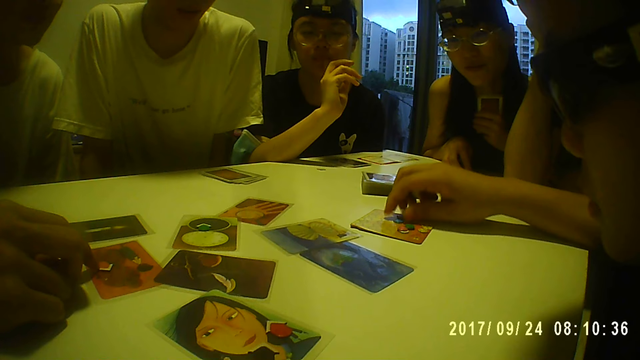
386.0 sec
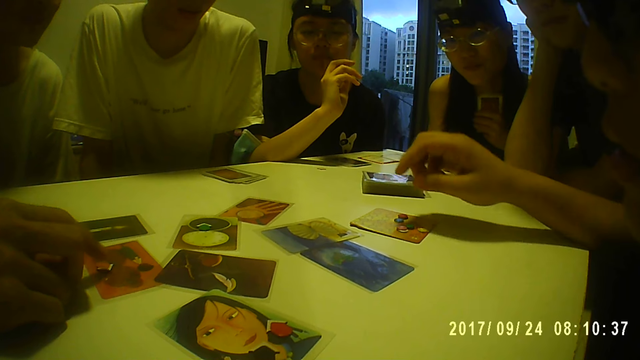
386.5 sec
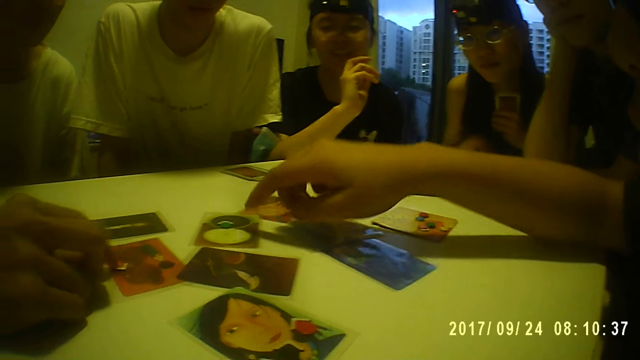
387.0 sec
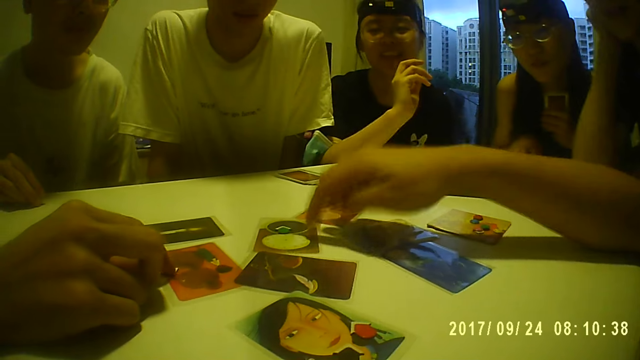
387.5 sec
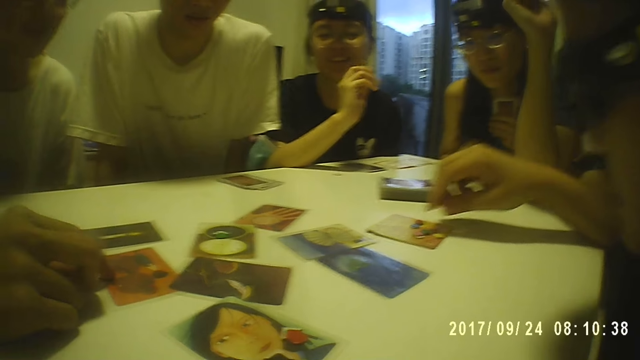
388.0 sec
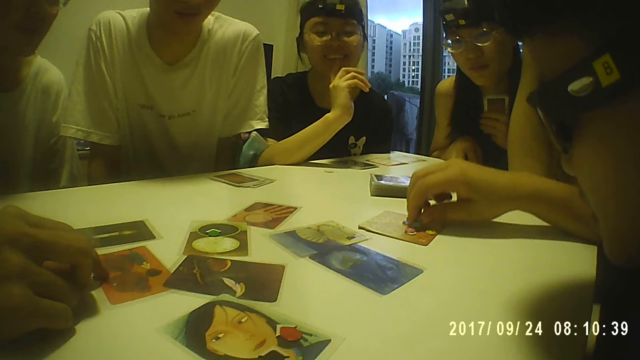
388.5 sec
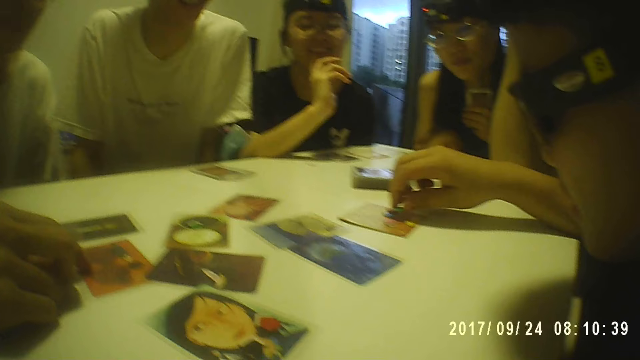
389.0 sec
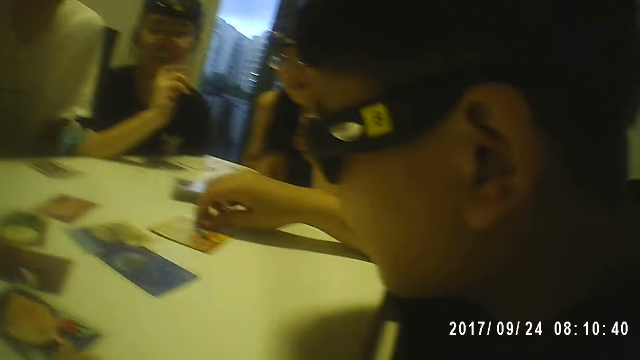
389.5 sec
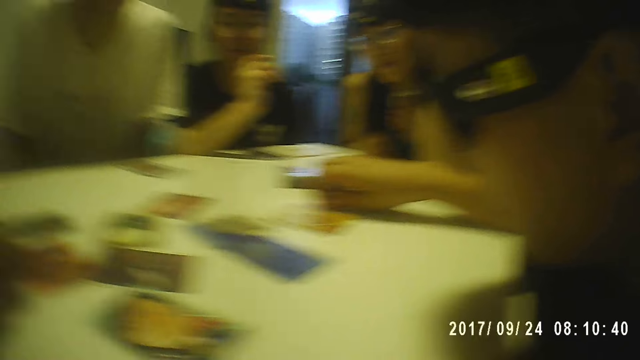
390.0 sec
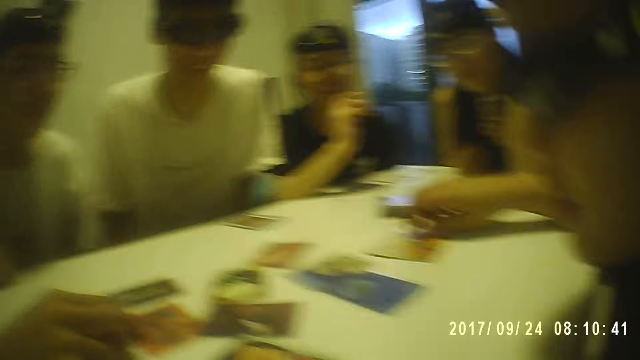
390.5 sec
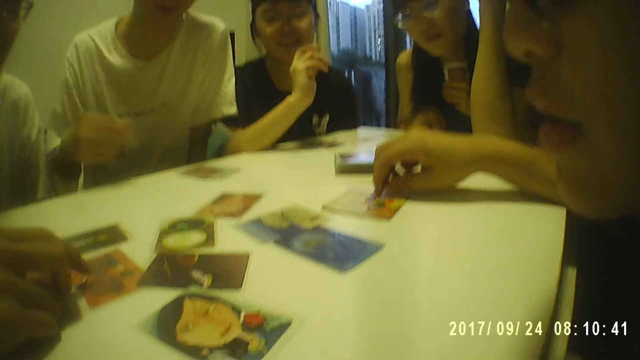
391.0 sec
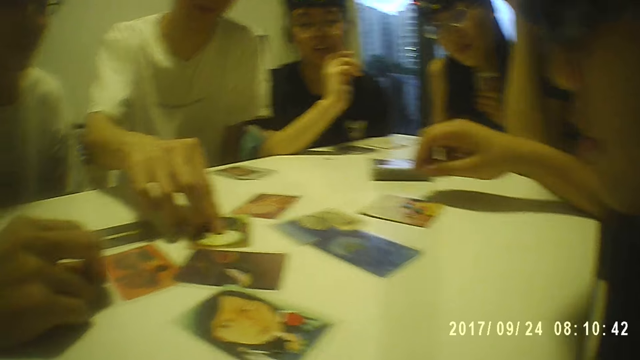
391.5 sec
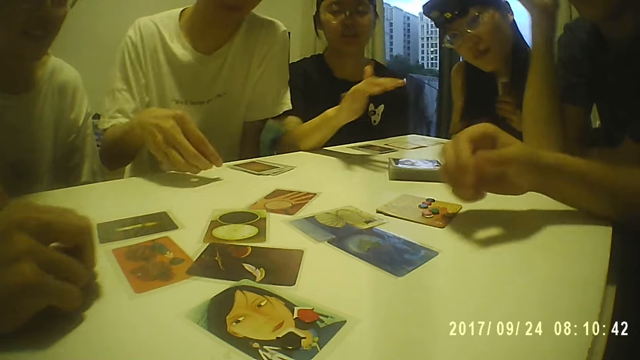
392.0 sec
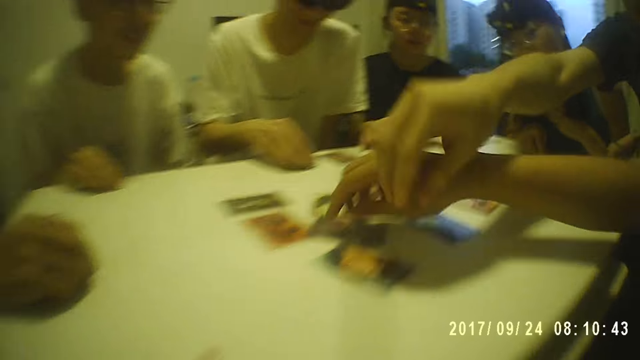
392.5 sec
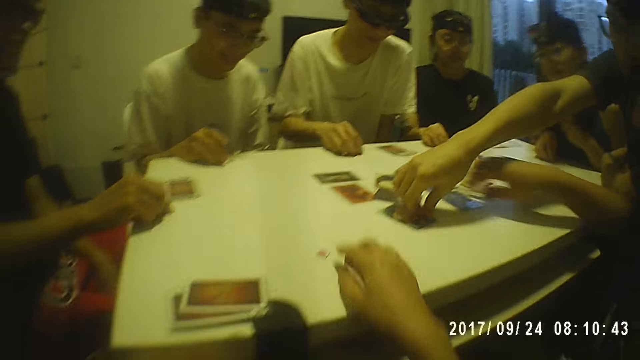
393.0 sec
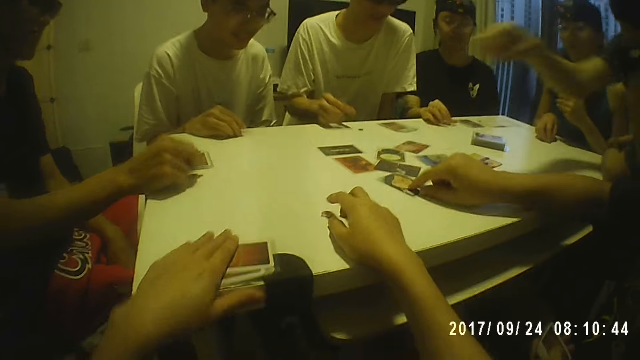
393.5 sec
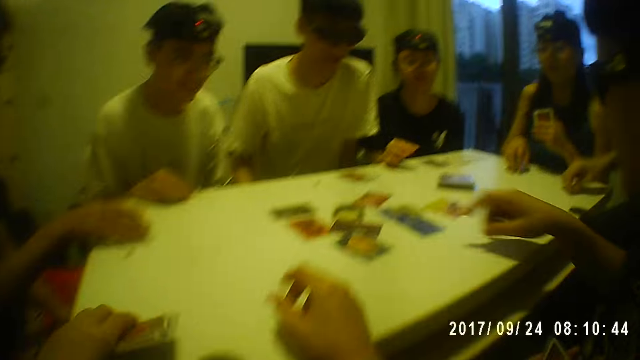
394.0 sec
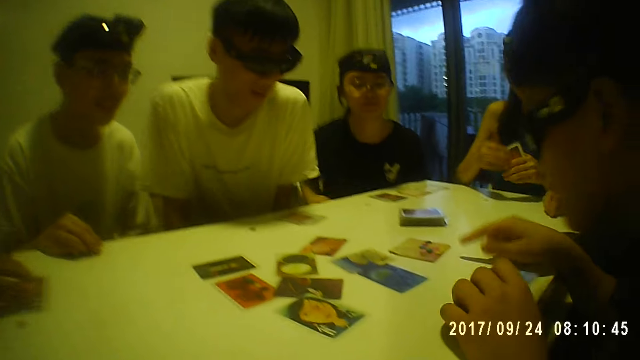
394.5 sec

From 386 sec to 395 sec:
A man points at some cards on the table. The man touches the card. The camera wearer picks a coin from the table. The man points at the card.

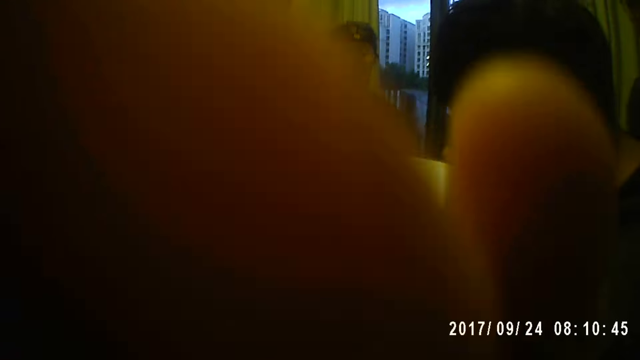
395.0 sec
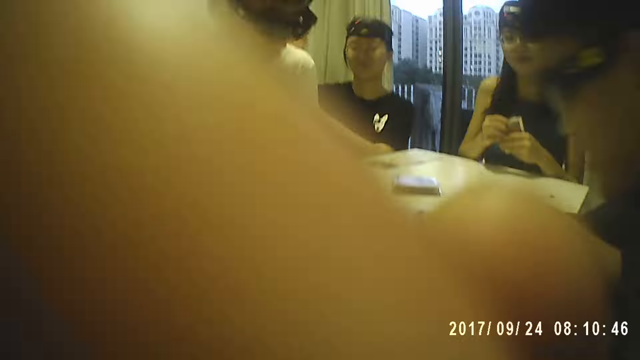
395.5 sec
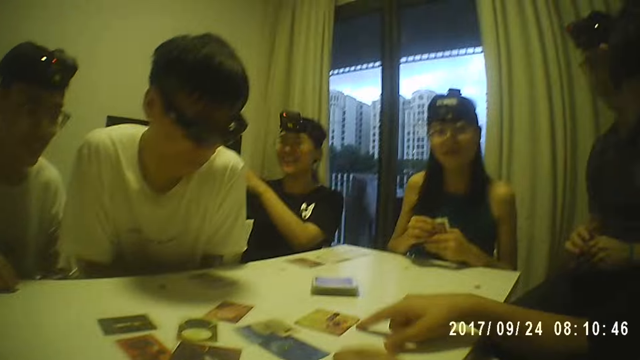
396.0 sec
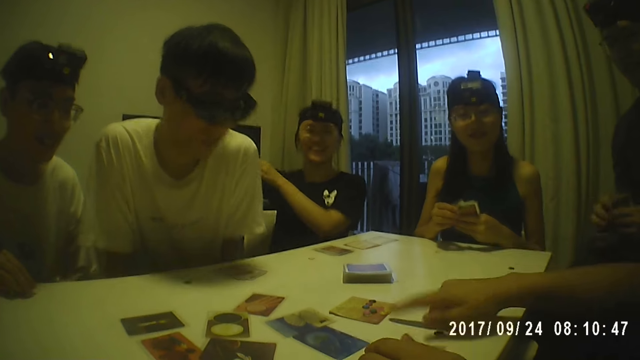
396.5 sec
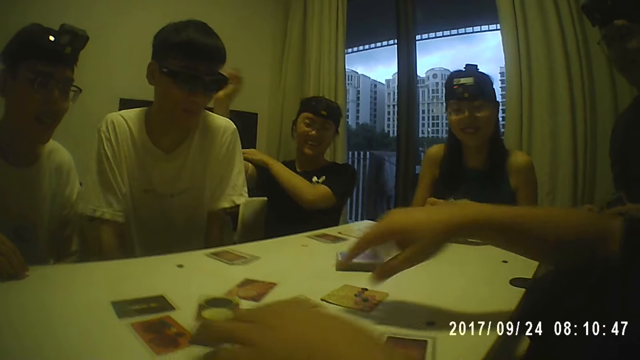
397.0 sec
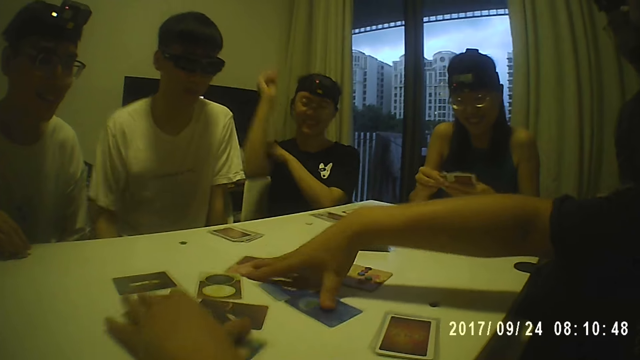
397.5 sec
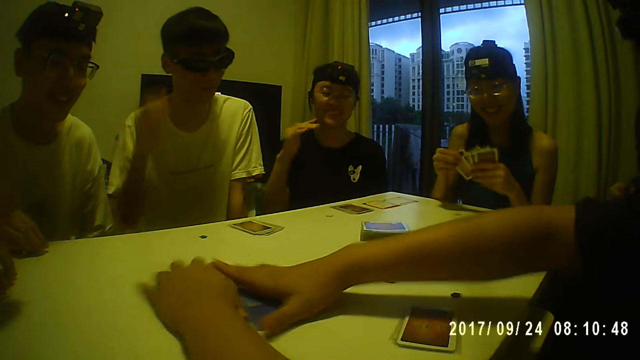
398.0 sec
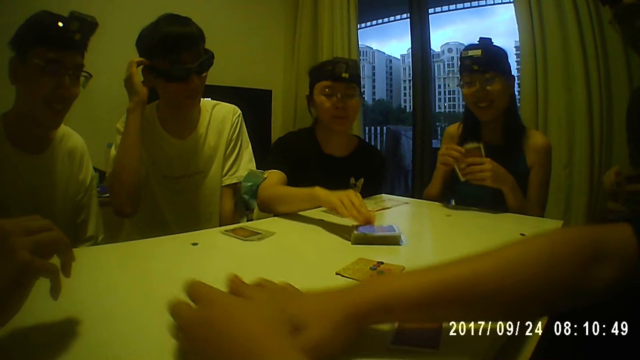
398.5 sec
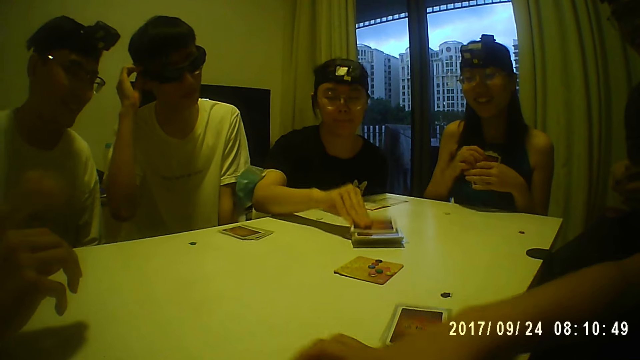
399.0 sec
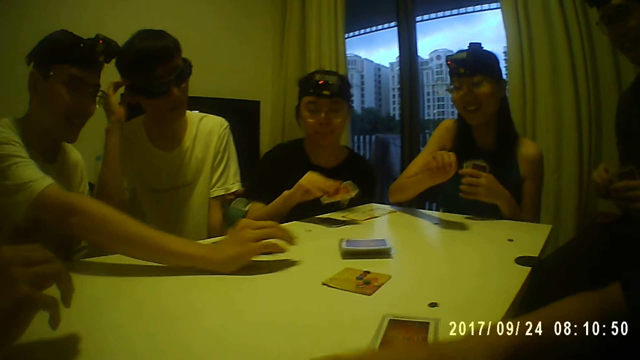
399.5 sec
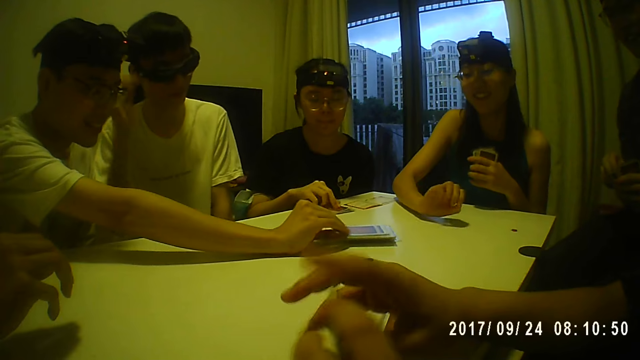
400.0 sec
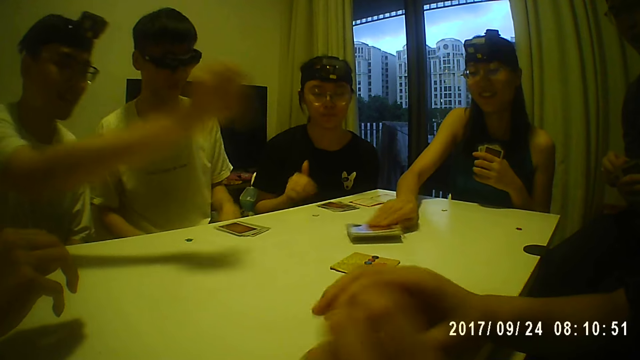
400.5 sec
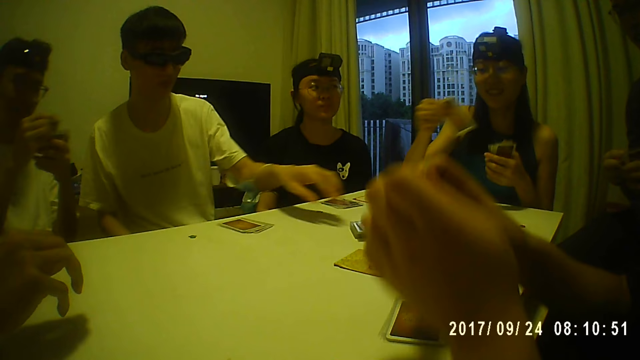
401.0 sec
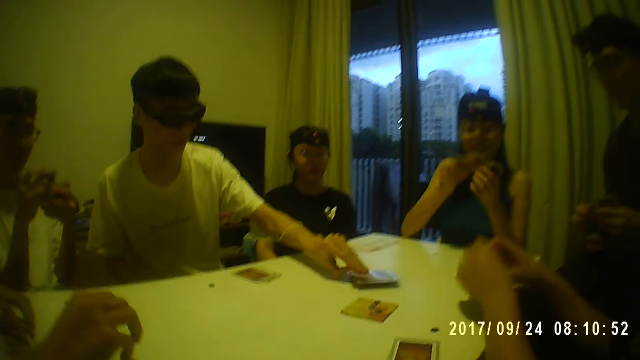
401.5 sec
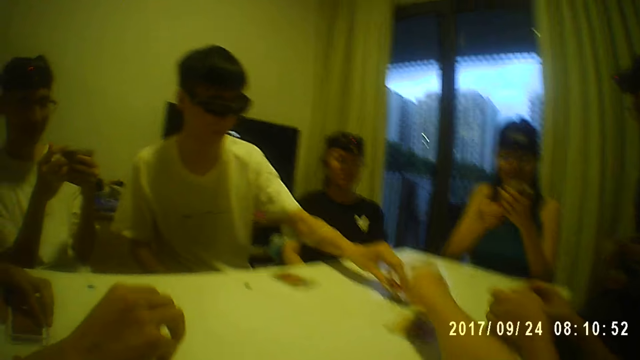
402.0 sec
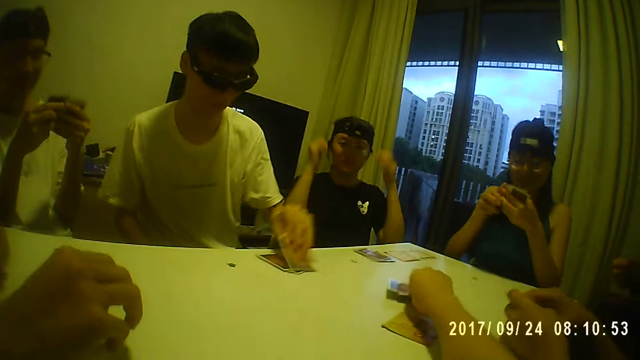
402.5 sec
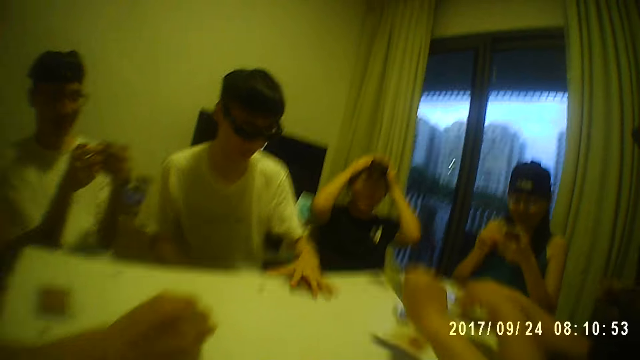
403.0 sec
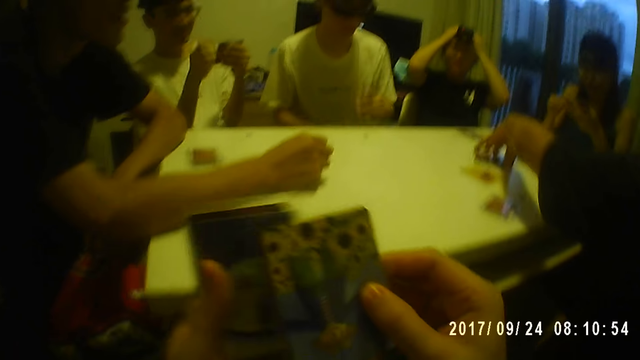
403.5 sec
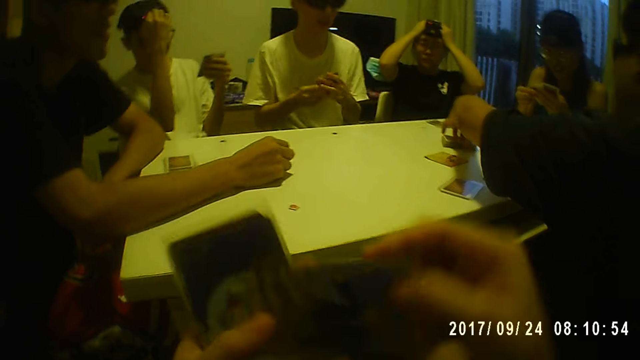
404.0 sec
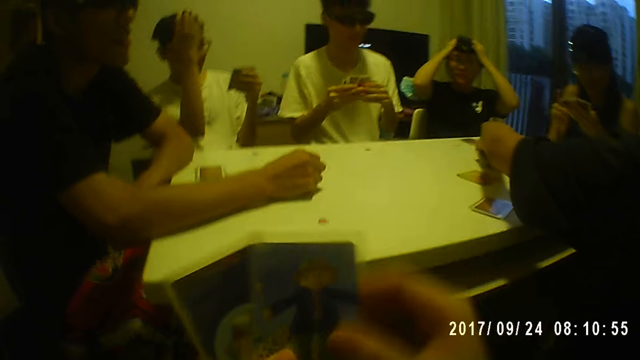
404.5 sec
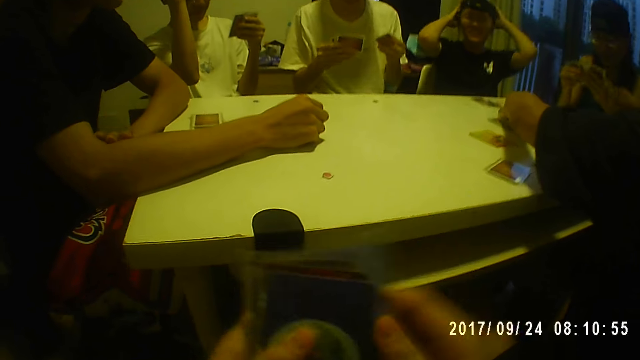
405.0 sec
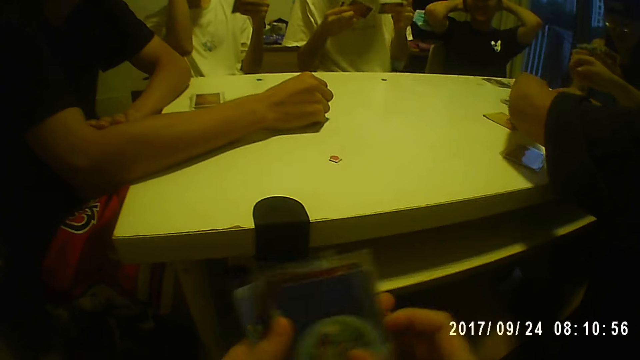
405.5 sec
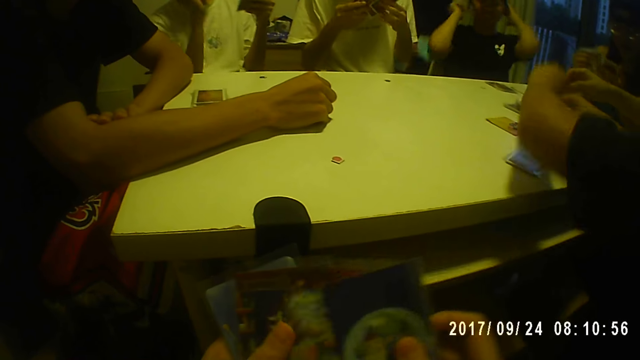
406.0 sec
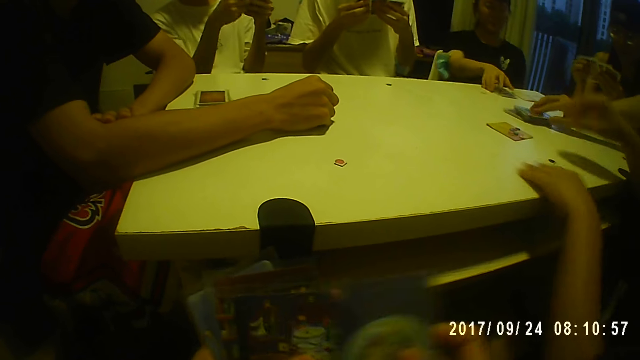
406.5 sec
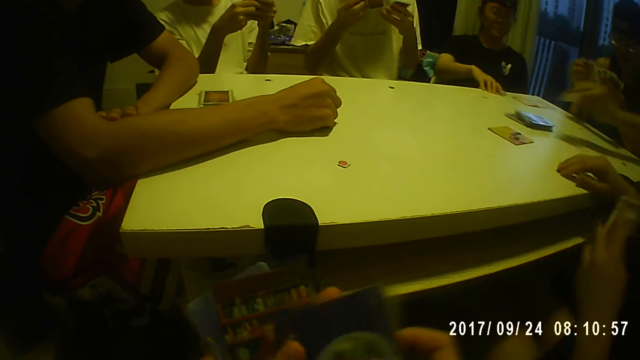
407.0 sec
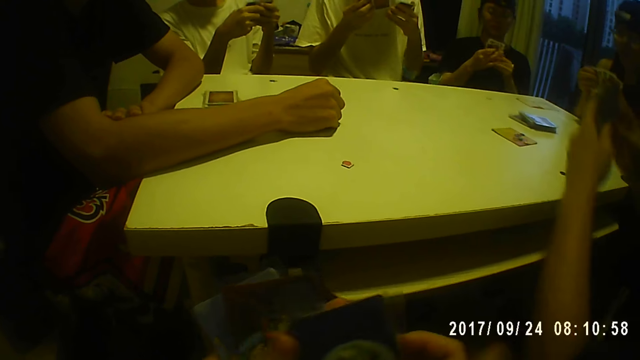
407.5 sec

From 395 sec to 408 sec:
The camera wearer touches his face. A person holds the cards. A man packs the card from the table. Another person holds the cards. Another man picks a card from the table. Another person picks the card from the table. Another person picks the card. The camera wearer picks a card from the table. He shuffles the card in his hands.
